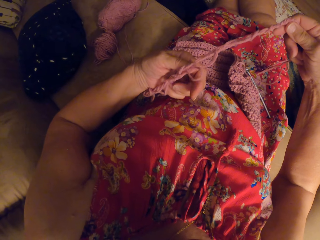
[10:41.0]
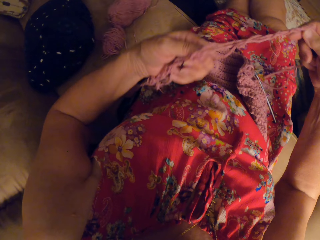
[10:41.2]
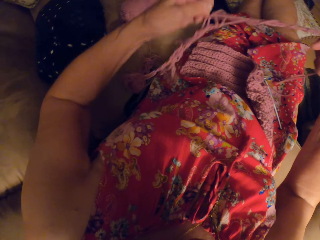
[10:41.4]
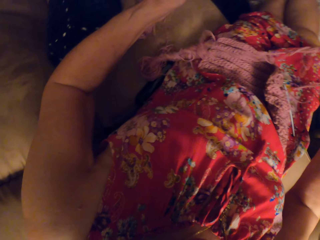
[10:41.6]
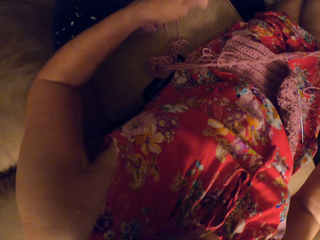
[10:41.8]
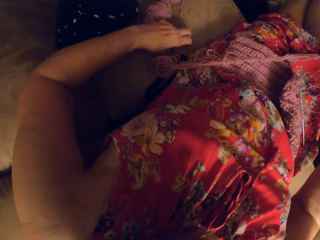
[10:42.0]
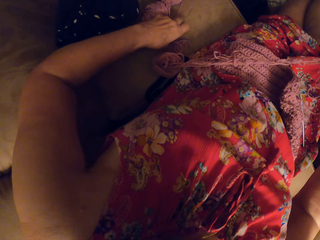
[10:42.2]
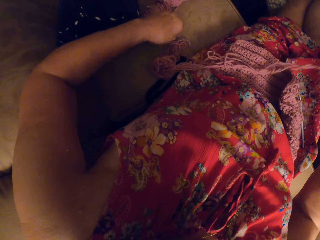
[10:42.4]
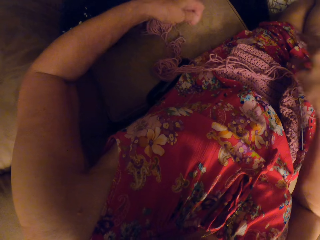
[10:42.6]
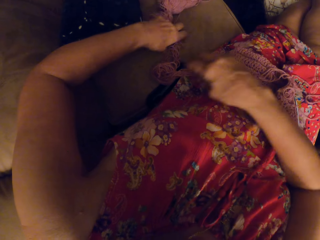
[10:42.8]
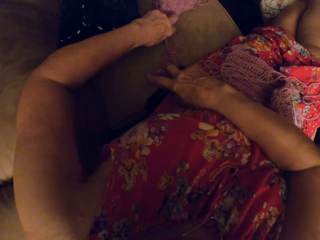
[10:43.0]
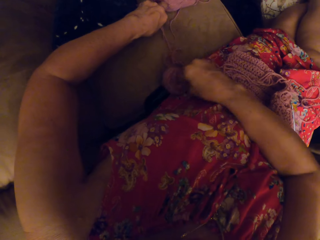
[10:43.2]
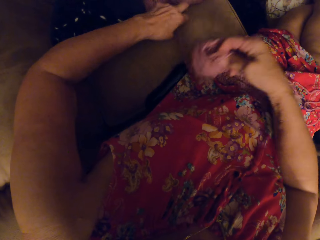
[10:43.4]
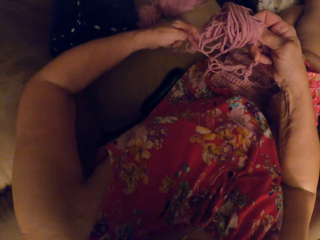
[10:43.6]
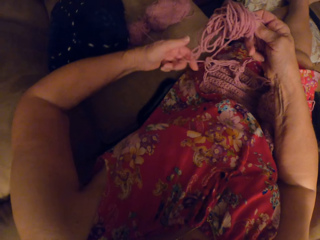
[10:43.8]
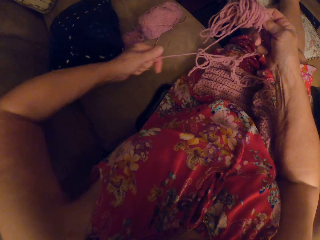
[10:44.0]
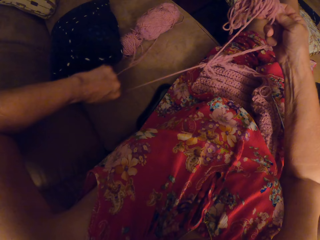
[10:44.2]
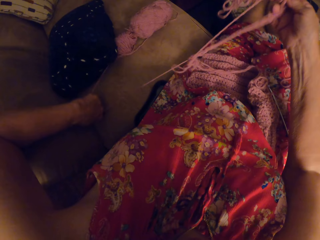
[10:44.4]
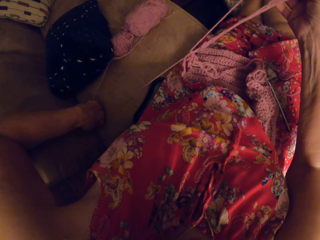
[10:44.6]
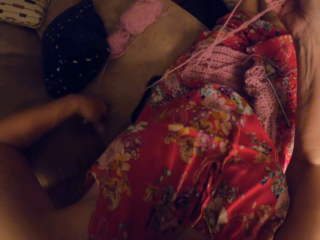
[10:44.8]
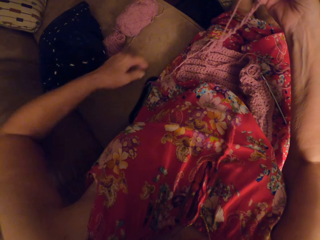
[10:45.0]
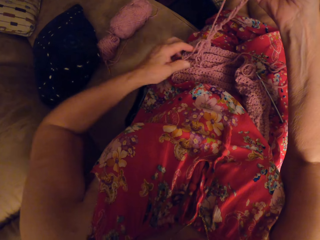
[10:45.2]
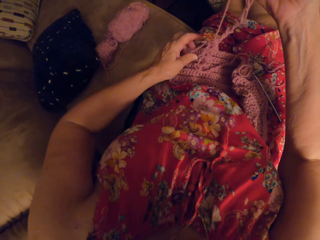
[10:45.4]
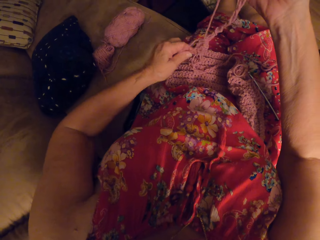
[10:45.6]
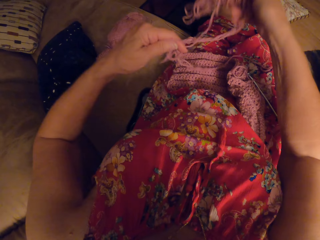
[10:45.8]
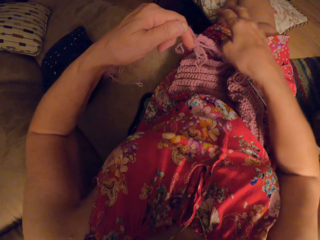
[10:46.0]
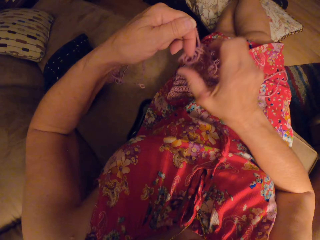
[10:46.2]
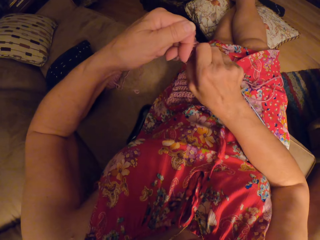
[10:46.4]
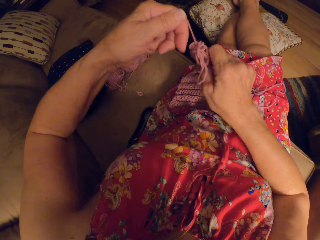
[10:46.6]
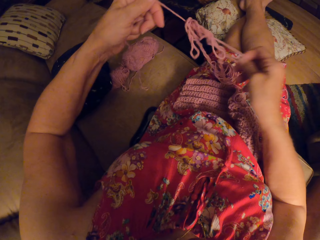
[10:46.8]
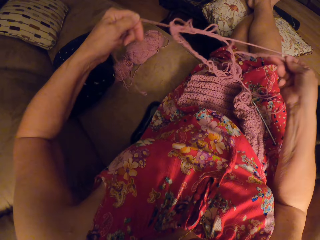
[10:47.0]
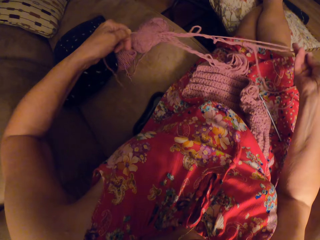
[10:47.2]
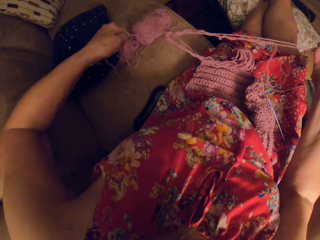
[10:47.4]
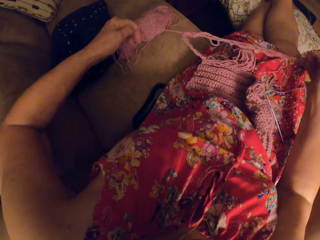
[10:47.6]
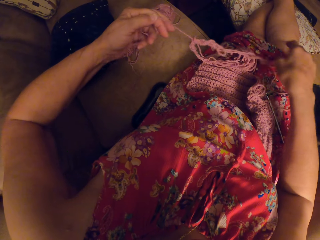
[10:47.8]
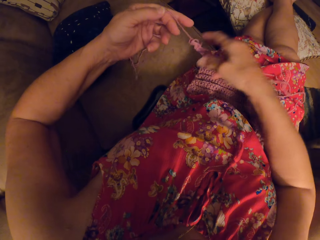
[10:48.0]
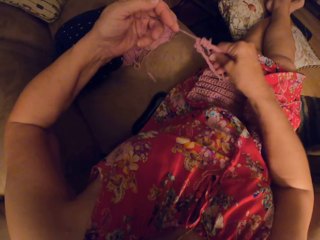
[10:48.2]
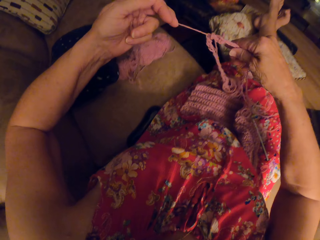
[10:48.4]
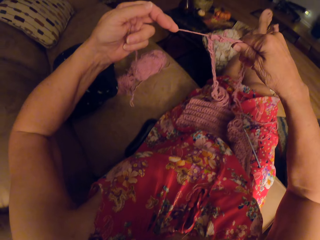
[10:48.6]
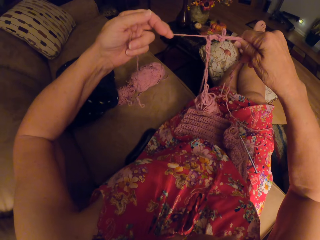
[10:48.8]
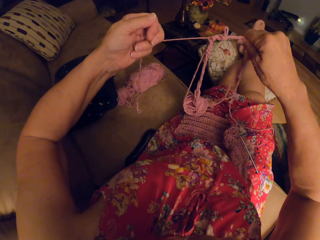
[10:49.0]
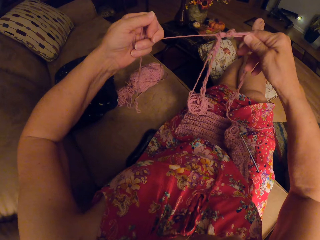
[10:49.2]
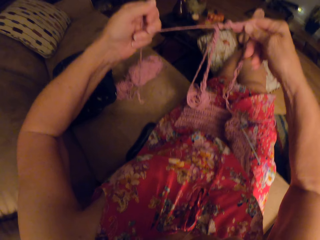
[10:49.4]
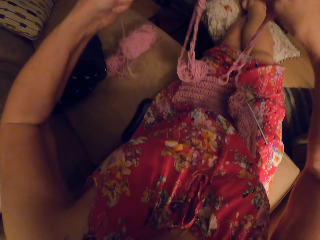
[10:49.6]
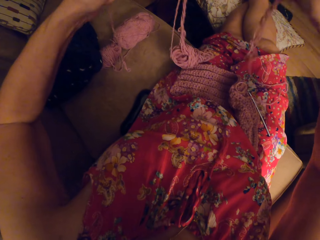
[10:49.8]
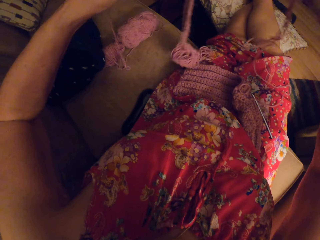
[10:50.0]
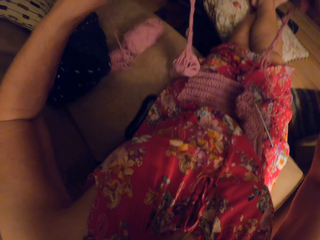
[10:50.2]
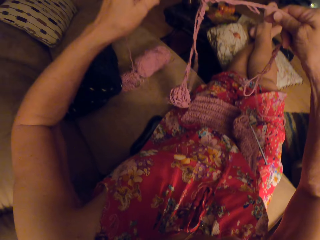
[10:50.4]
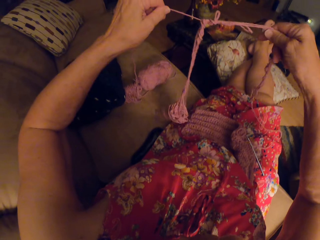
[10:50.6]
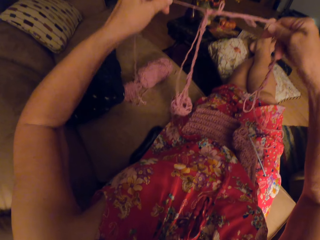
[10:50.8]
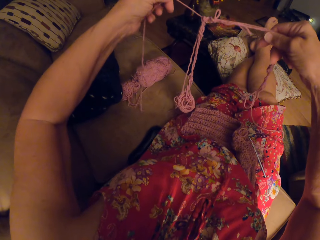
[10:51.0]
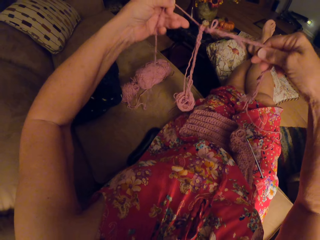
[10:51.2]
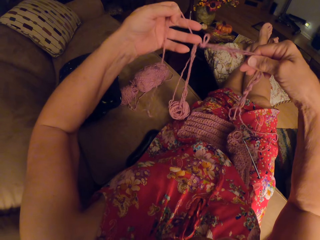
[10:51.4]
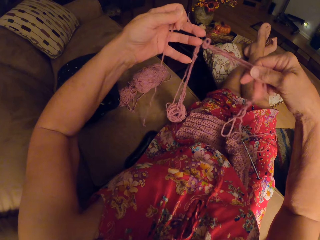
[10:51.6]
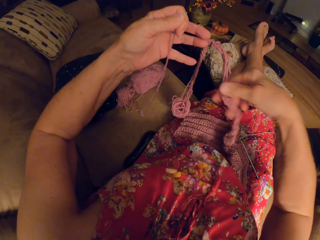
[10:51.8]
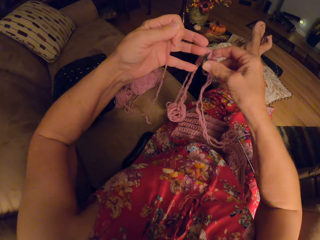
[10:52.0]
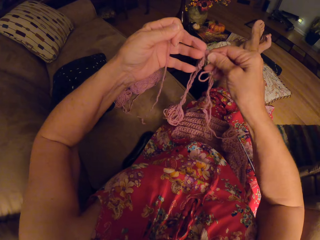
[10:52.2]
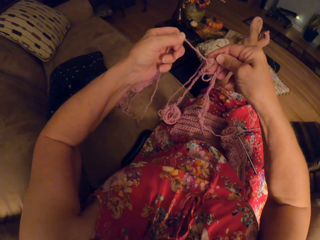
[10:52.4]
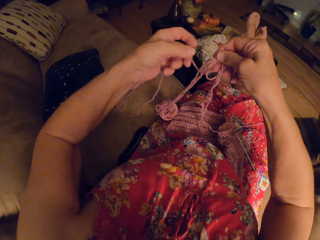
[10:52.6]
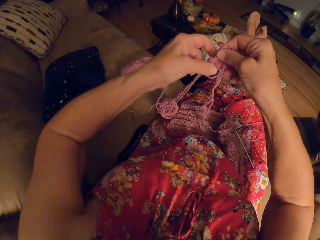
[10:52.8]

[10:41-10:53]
The camera wearer takes part of the thread from the couch.

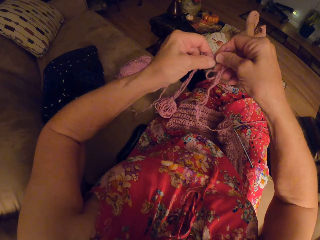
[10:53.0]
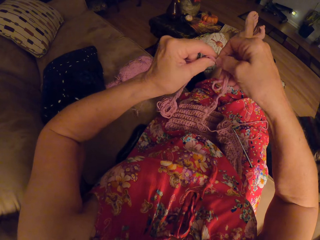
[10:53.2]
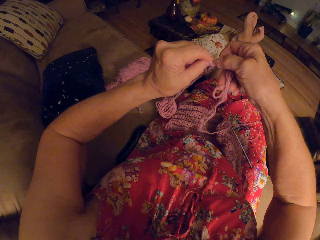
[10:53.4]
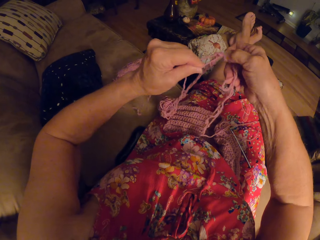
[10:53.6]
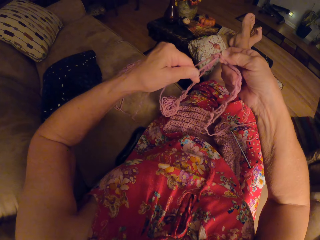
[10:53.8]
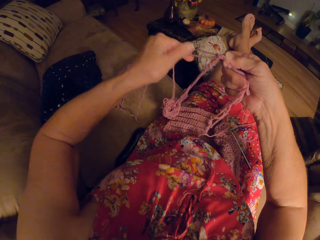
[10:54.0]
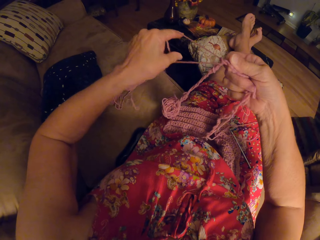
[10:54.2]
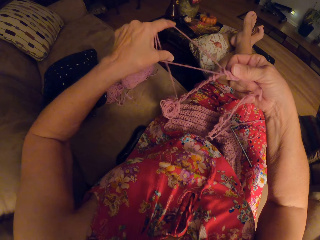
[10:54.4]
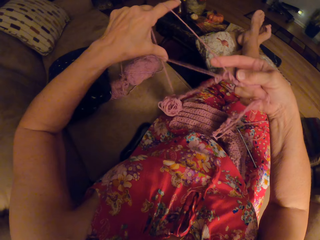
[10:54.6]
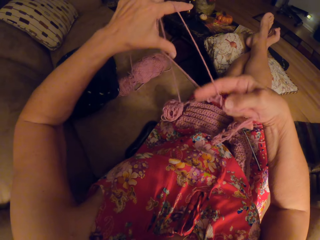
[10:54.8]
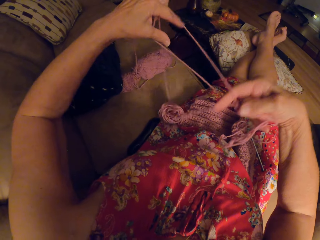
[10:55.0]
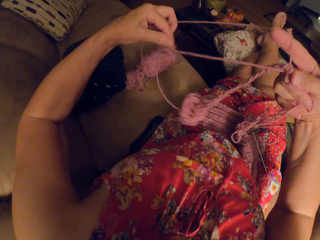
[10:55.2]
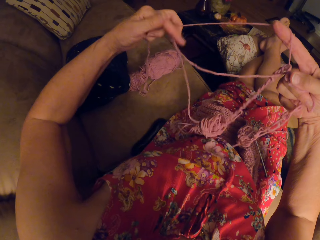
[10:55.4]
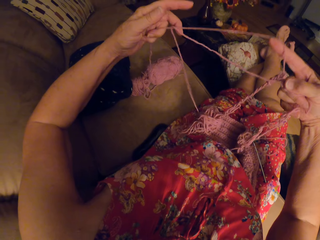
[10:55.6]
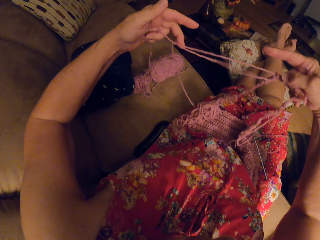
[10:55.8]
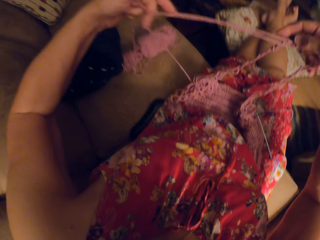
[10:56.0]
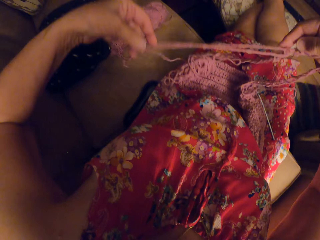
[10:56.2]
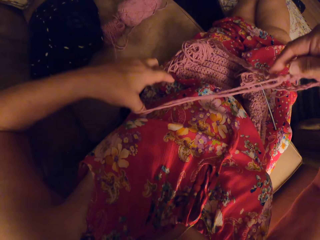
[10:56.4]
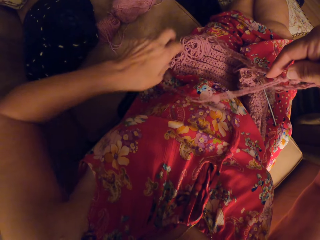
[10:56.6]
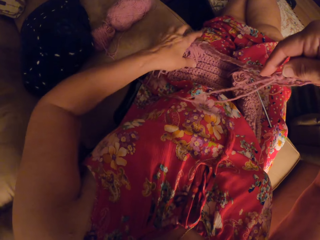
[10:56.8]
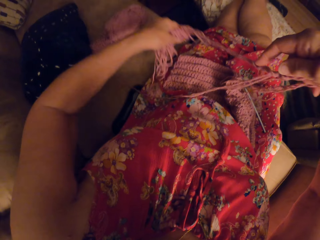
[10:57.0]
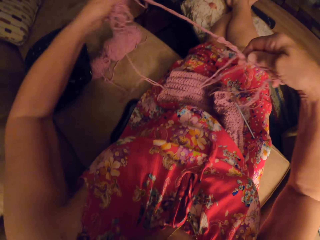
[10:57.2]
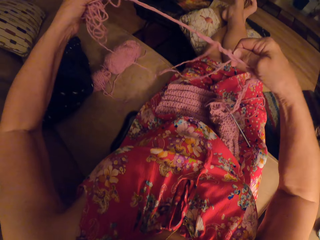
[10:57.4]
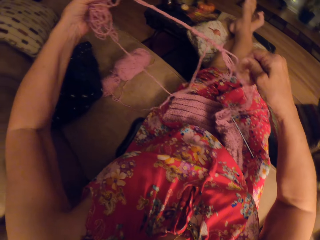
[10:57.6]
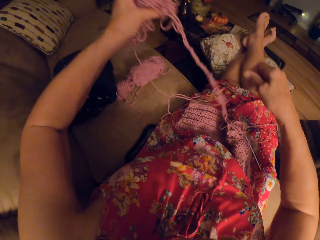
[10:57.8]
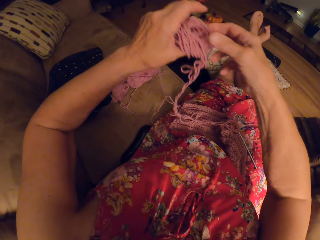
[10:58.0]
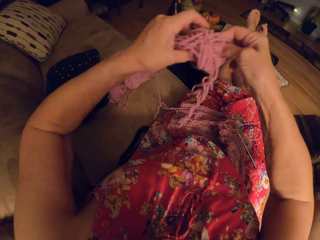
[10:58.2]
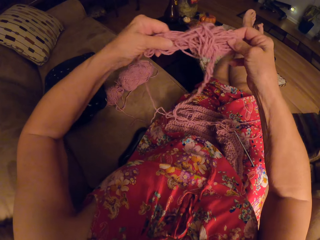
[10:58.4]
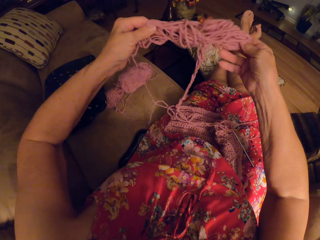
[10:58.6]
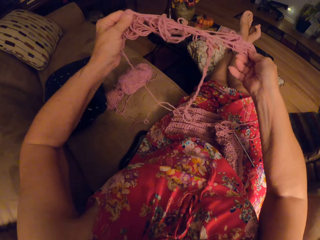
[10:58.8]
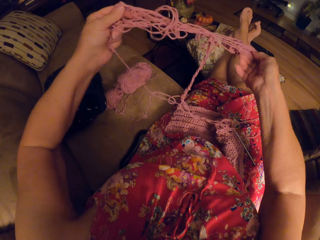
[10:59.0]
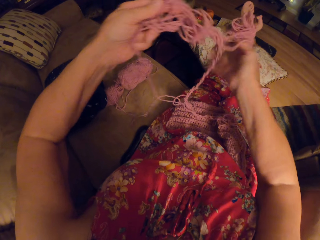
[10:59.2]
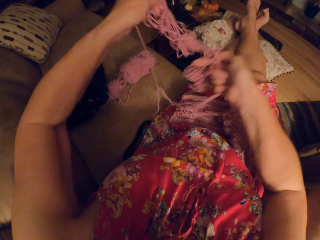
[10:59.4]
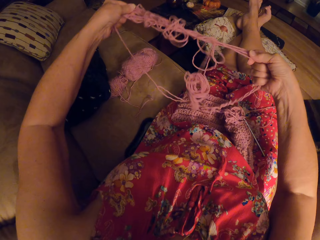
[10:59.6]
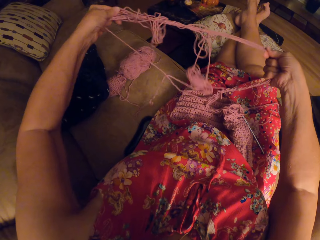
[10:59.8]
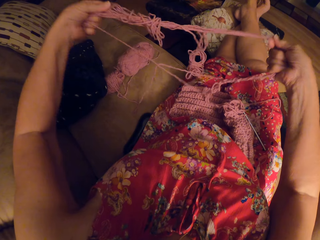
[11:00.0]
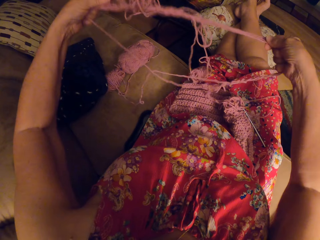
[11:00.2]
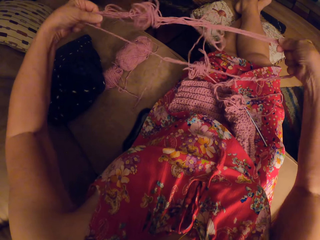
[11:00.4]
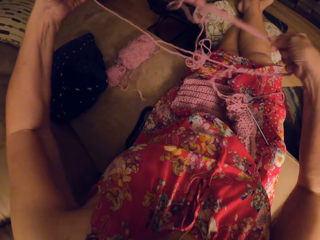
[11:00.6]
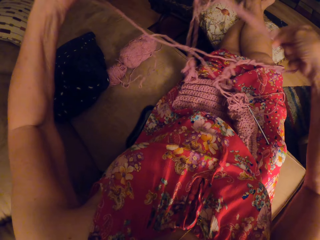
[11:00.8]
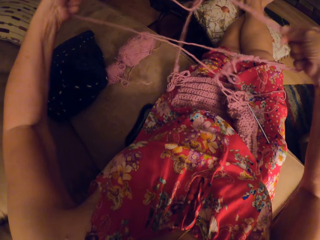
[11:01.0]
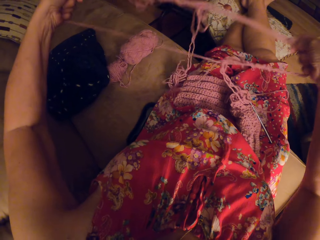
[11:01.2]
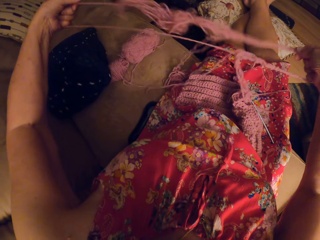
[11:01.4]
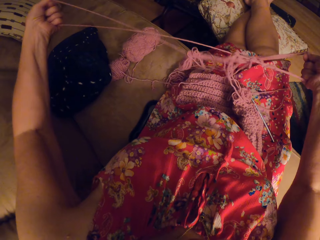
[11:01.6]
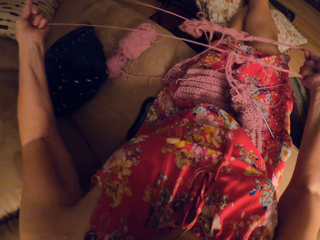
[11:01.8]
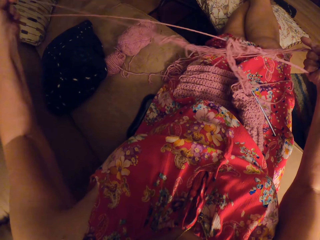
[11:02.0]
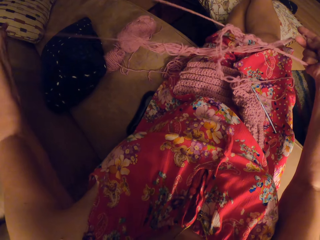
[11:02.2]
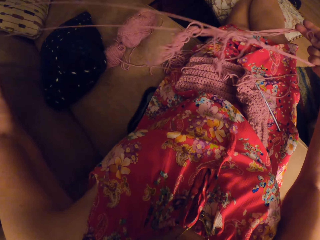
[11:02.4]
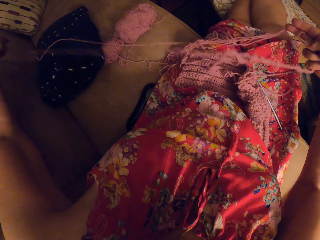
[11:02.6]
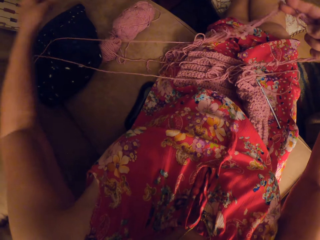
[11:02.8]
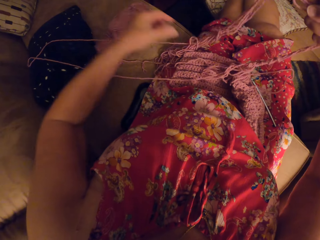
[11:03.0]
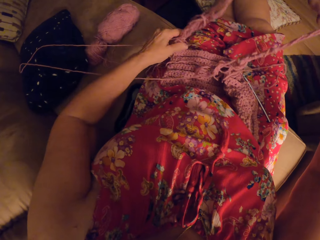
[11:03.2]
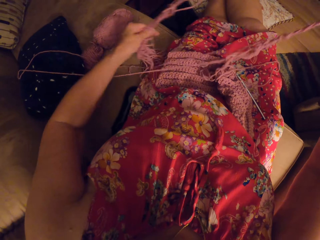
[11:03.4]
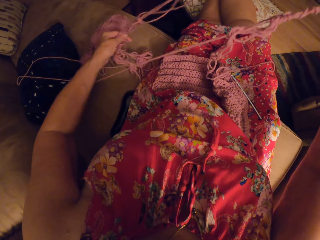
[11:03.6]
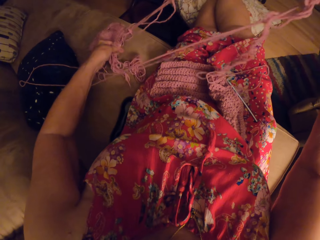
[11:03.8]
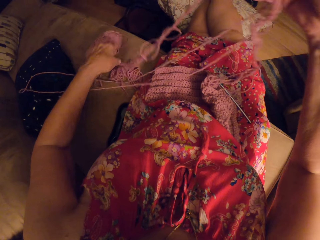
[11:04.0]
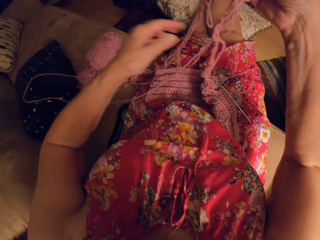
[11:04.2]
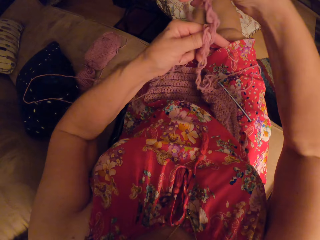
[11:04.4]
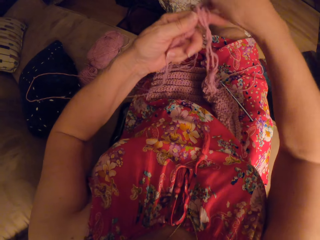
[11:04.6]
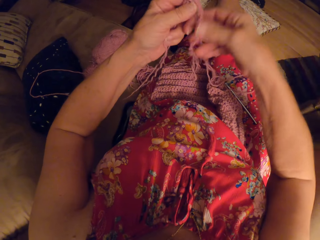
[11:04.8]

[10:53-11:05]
The camera wearer continues fixing the thread.
